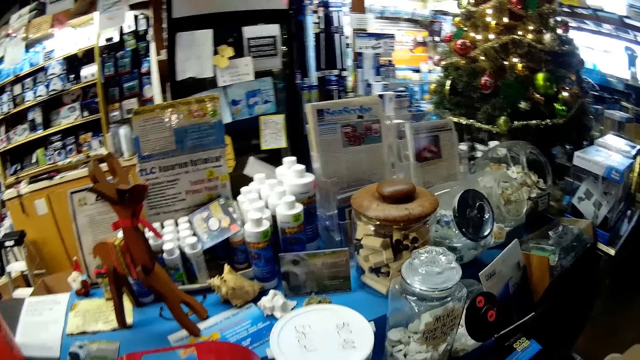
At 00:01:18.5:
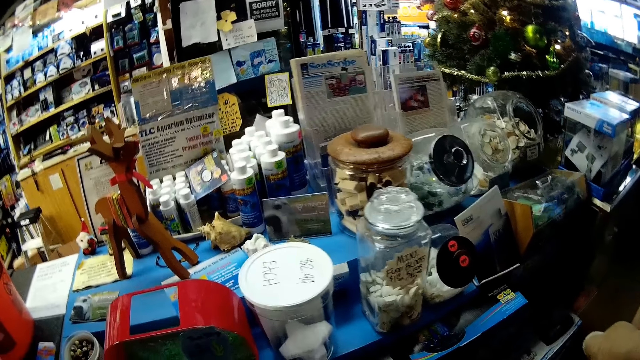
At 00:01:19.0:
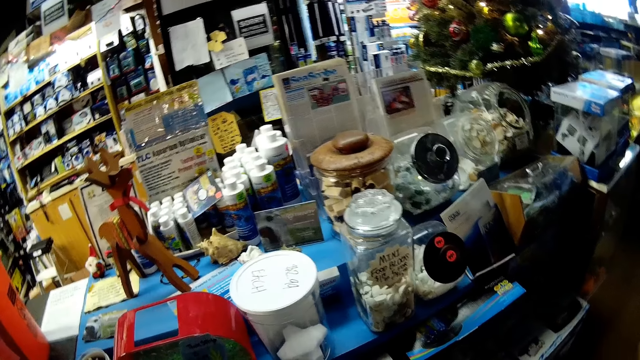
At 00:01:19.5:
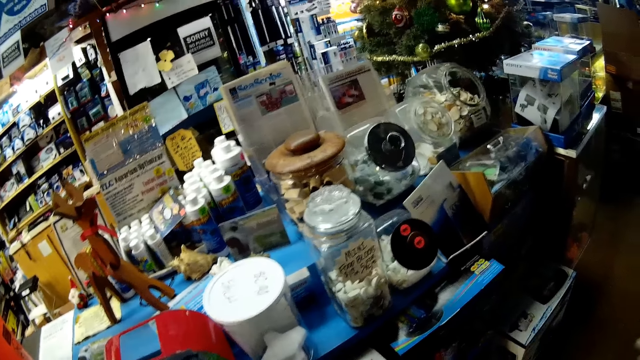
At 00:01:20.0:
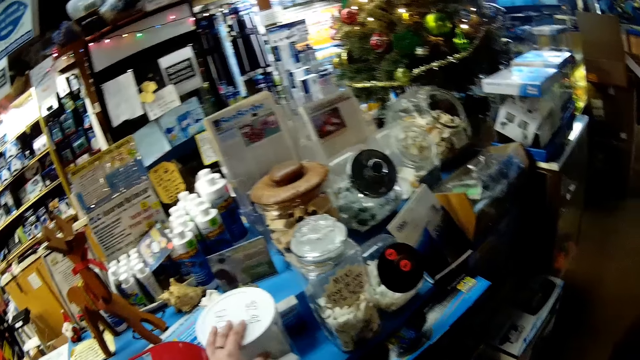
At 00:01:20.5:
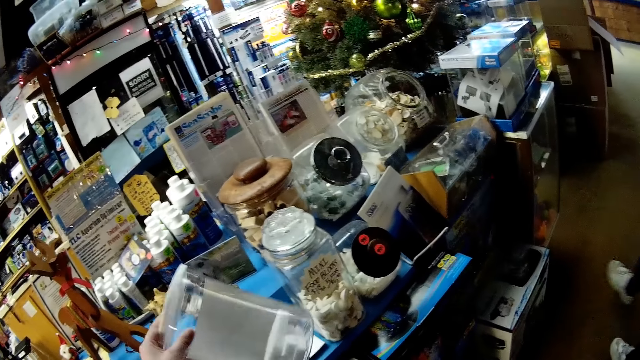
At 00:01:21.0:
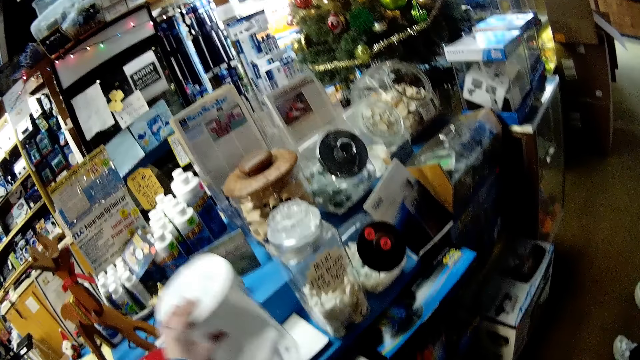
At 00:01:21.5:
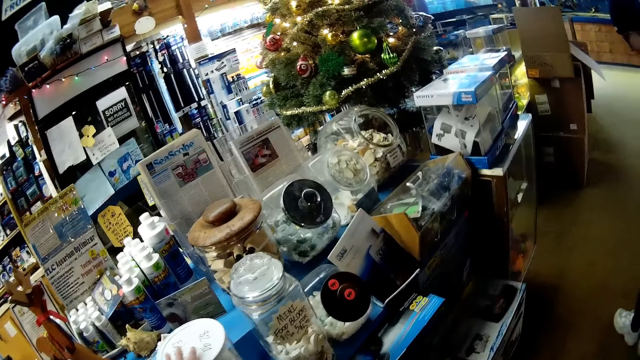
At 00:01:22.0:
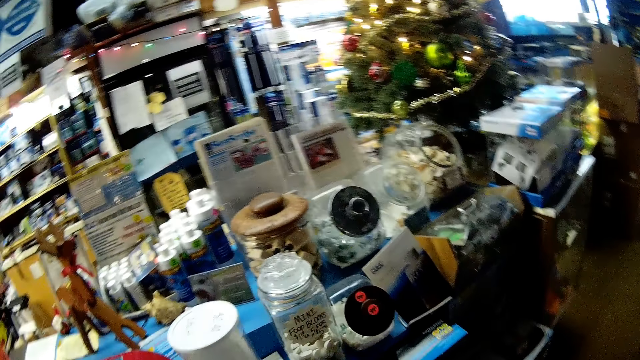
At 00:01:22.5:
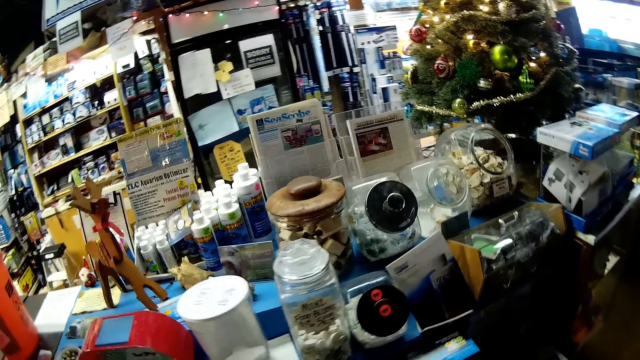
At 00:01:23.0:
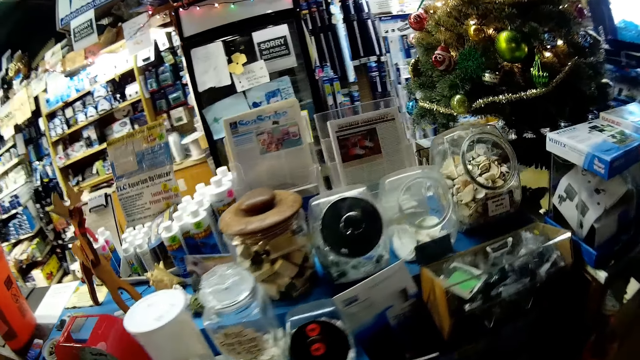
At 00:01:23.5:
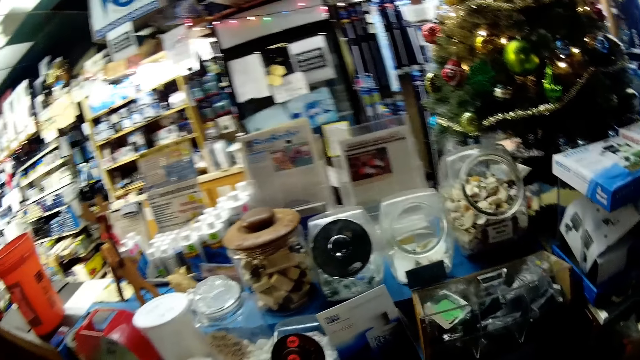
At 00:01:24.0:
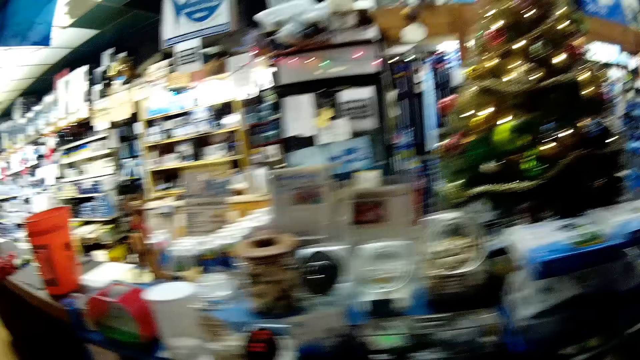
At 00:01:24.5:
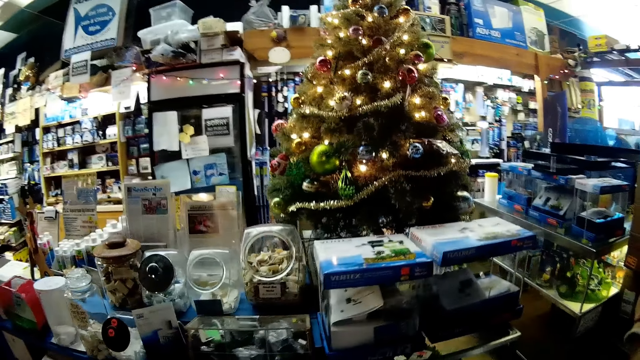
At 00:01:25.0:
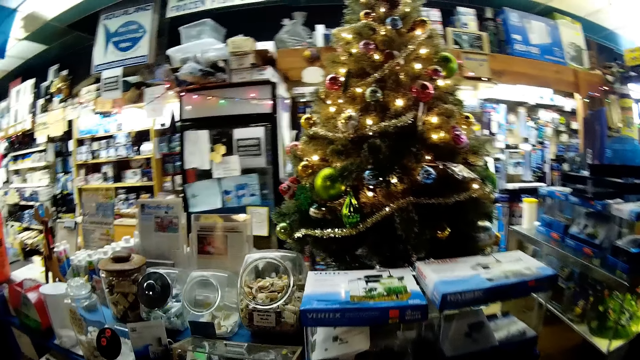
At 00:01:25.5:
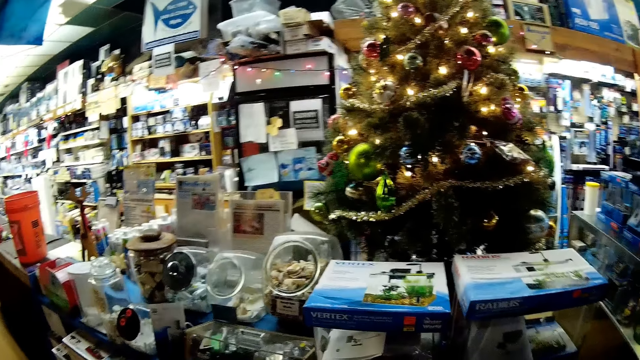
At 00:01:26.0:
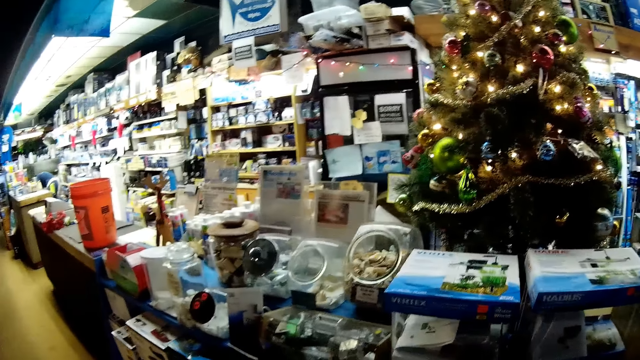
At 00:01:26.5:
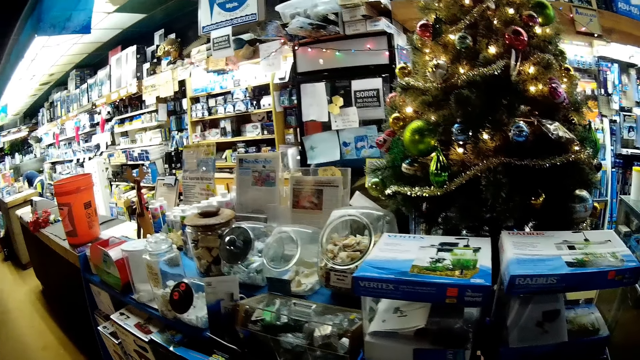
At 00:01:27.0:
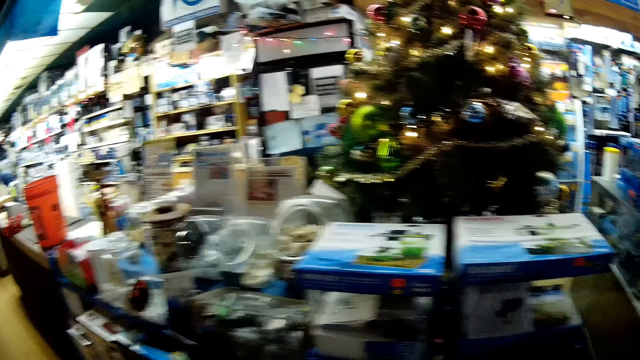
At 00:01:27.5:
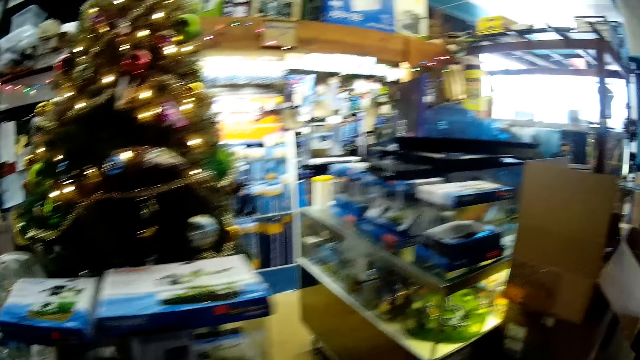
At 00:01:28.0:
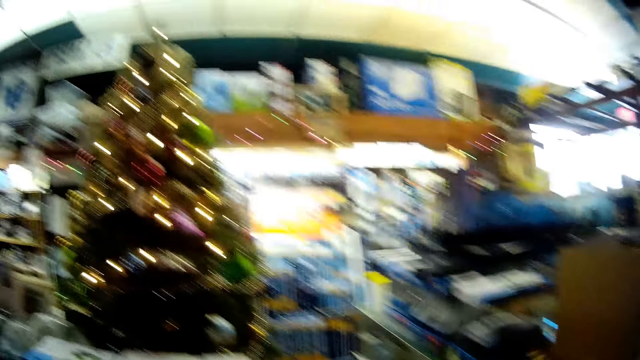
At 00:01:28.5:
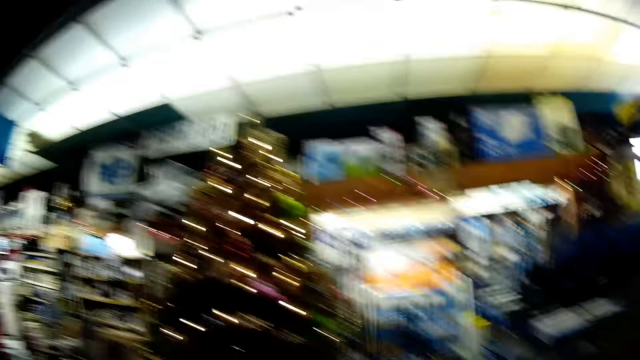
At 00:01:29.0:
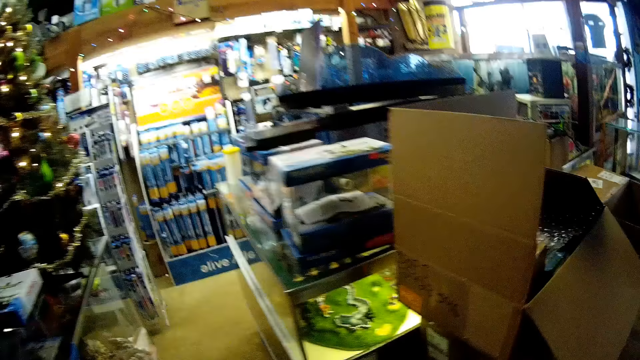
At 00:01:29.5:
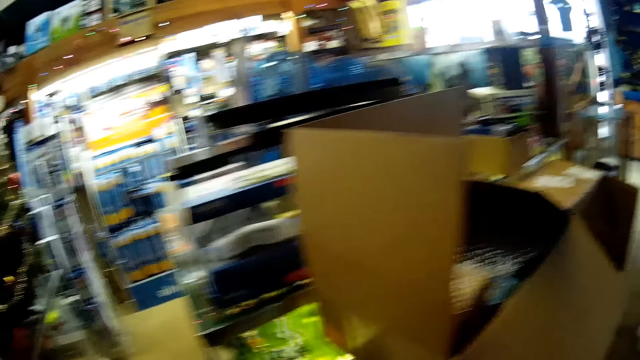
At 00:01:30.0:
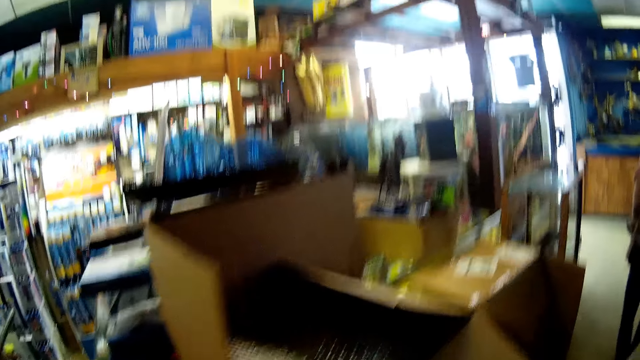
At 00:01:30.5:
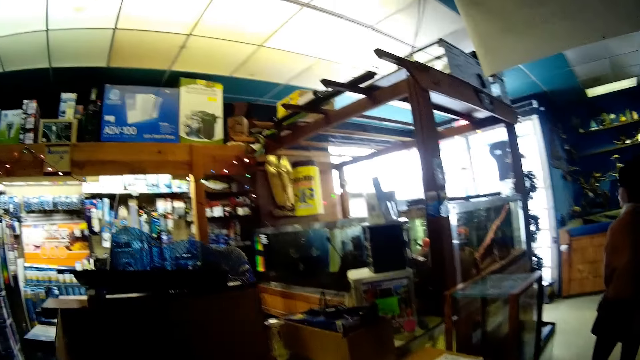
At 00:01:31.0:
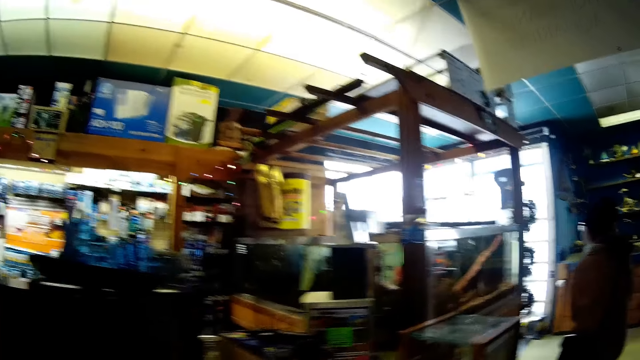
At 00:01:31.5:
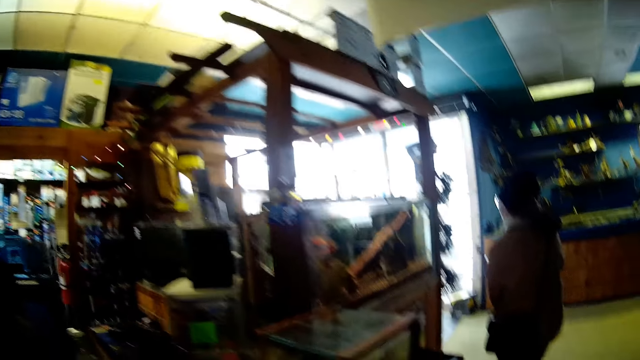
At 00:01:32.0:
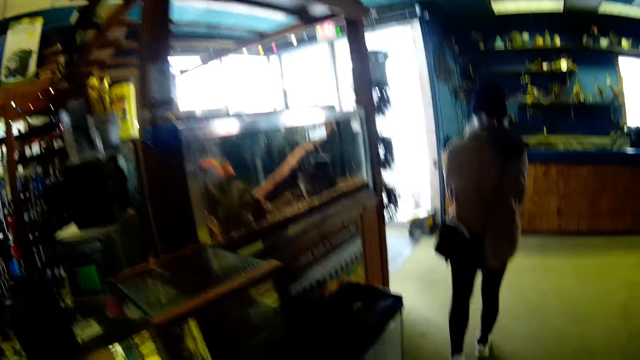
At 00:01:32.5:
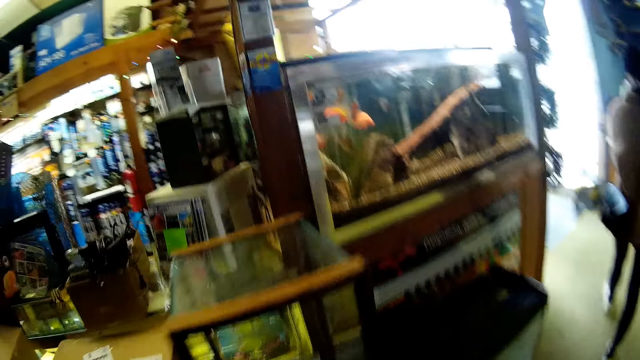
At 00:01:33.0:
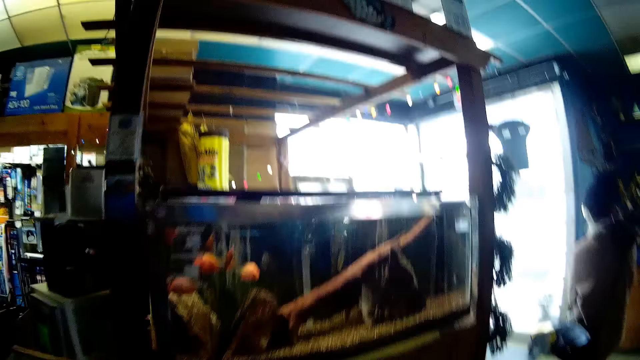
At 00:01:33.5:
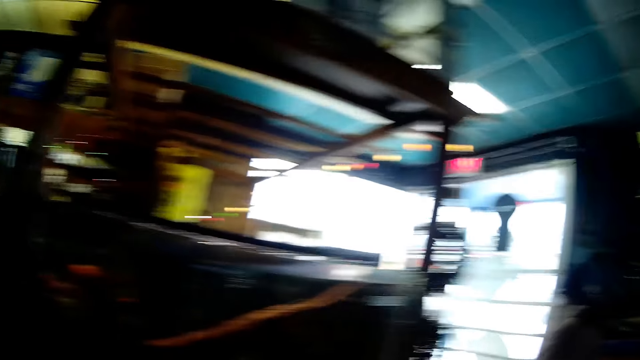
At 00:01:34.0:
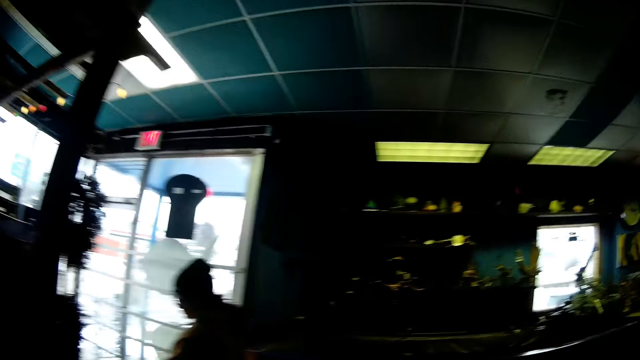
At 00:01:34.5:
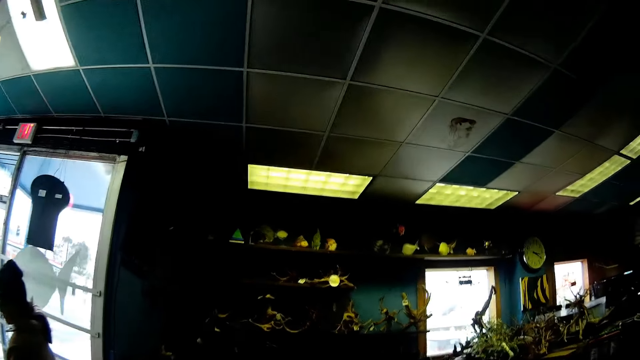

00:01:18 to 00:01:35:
The camera wearer holds a container. They touch a display item. They put the container down. They walk around. They walk around the store with the woman.

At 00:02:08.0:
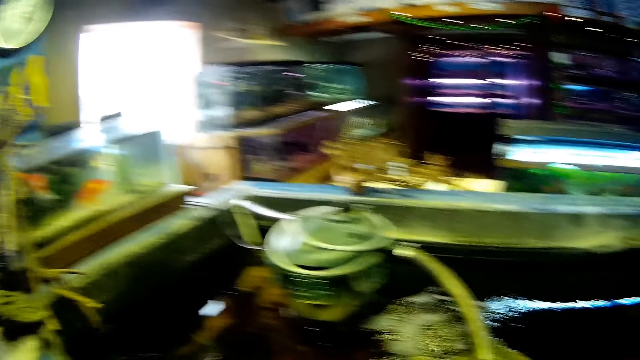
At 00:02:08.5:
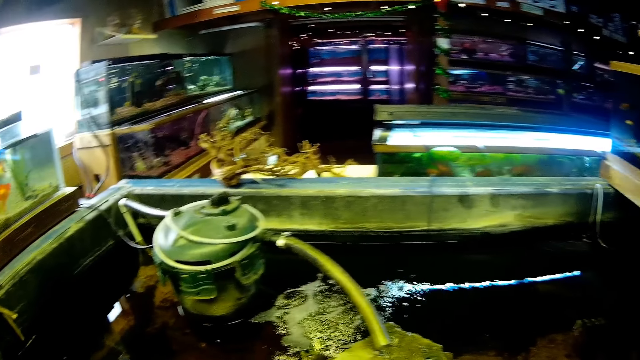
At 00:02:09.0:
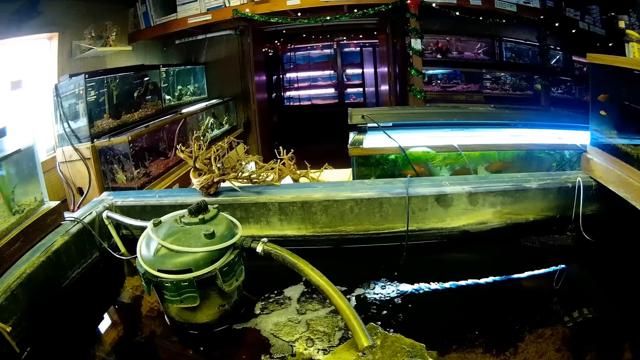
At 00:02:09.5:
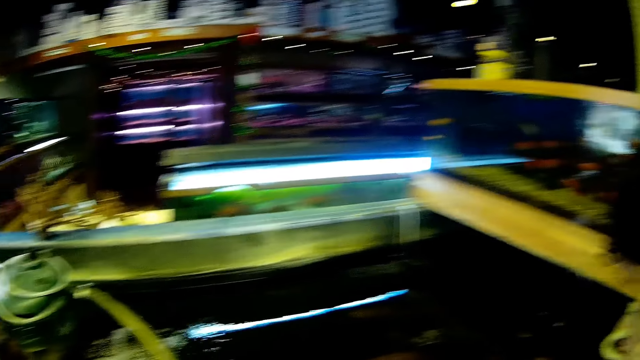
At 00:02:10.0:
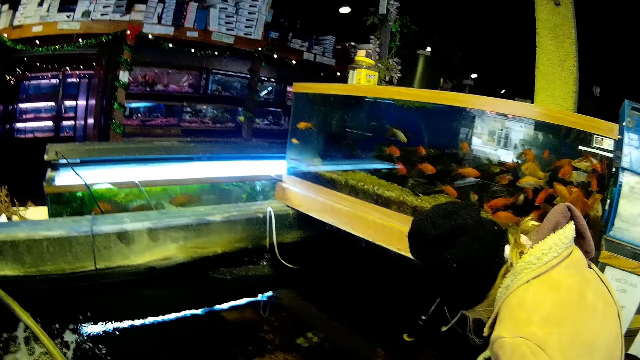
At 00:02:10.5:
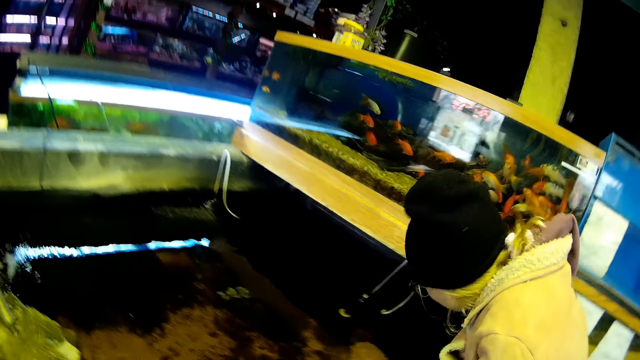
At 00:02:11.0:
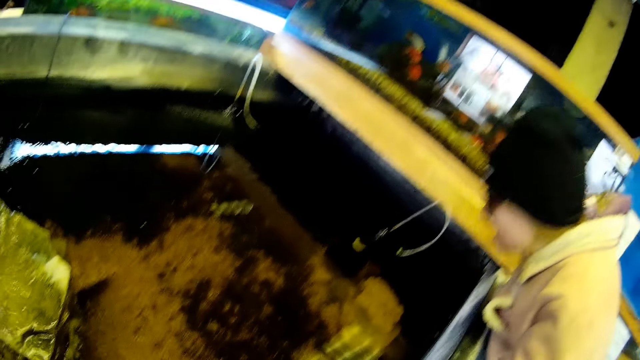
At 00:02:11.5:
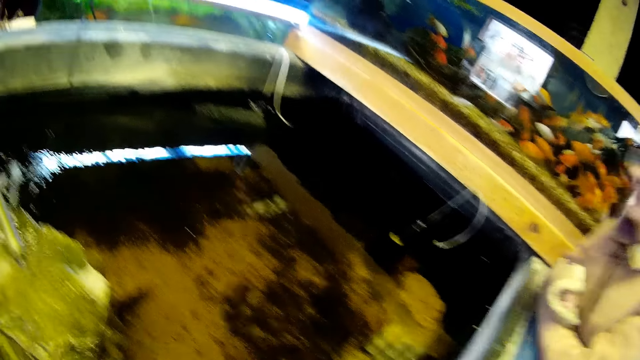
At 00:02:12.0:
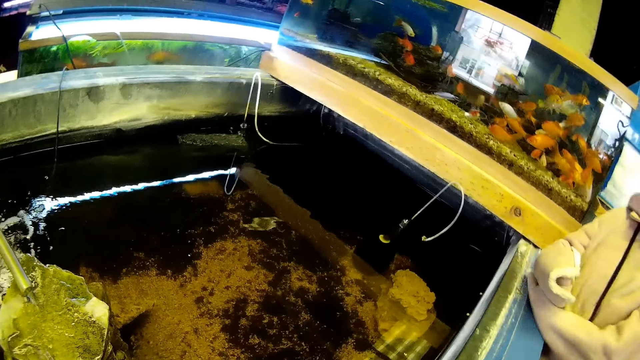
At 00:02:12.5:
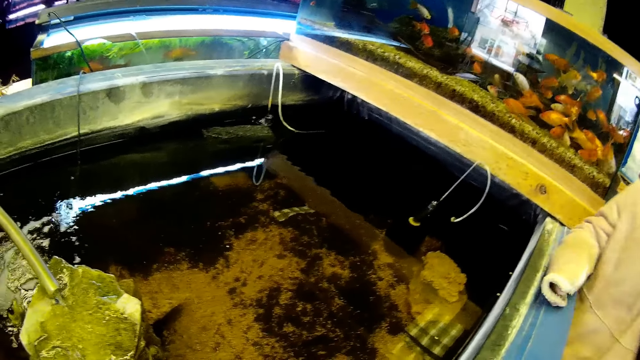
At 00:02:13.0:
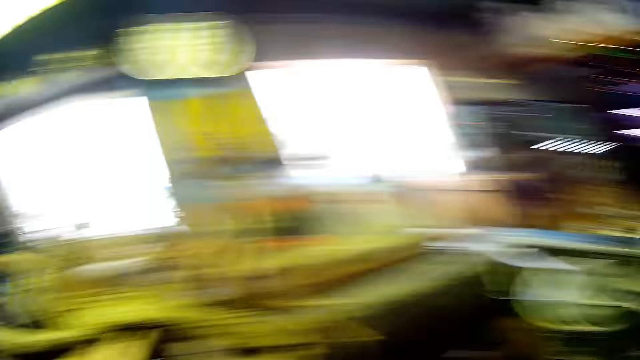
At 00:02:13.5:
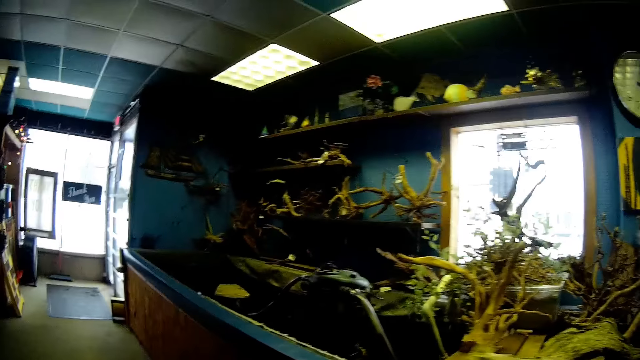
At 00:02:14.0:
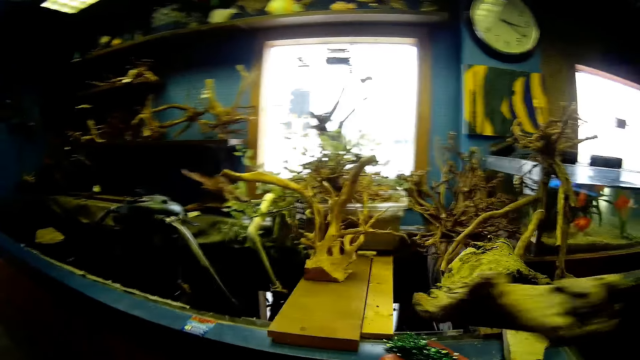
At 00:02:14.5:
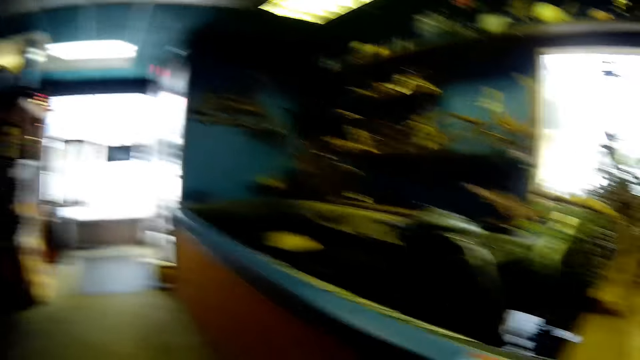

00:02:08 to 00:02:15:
The lady looks at fish tanks and moves the hand away from the fish tank. The camera wearer looks around.
